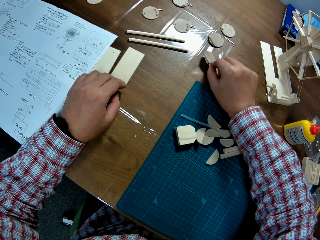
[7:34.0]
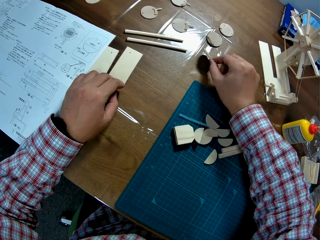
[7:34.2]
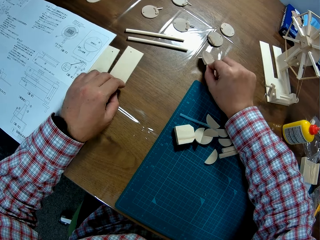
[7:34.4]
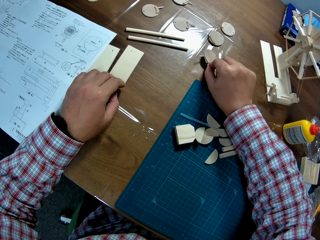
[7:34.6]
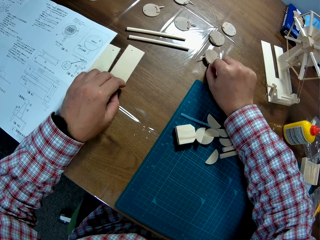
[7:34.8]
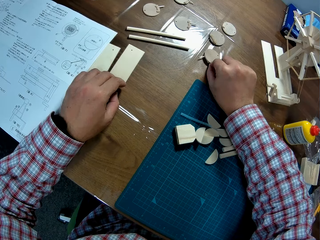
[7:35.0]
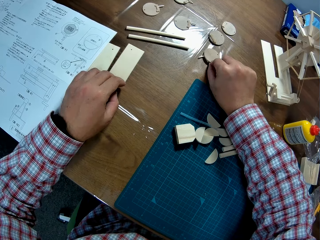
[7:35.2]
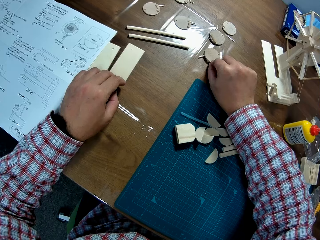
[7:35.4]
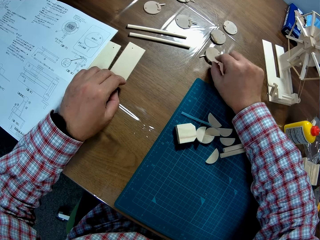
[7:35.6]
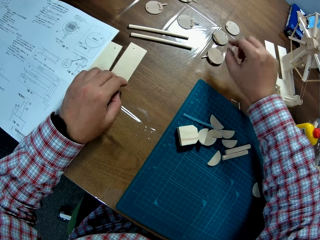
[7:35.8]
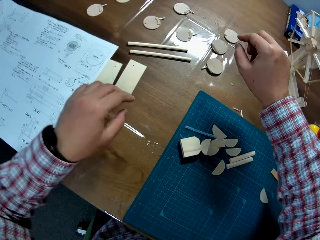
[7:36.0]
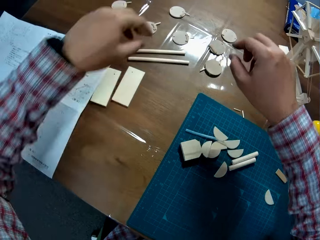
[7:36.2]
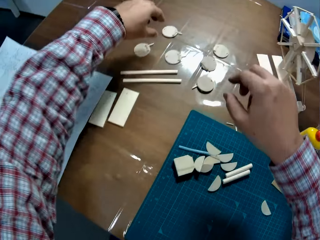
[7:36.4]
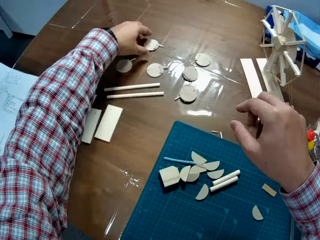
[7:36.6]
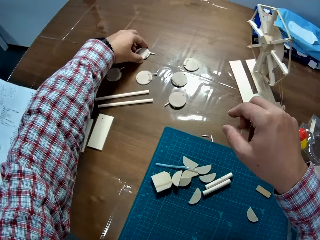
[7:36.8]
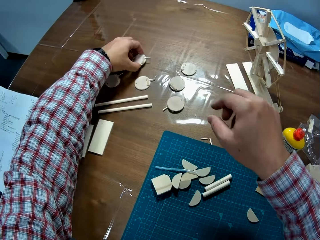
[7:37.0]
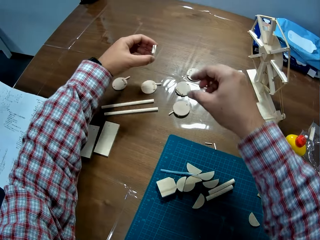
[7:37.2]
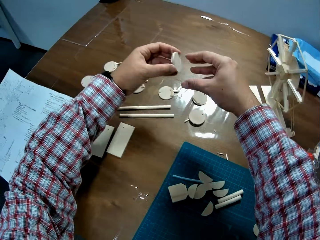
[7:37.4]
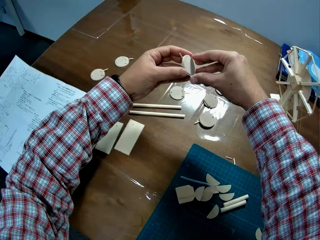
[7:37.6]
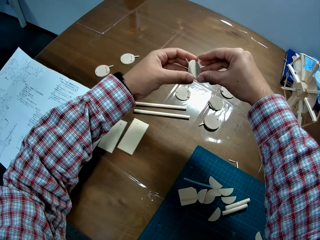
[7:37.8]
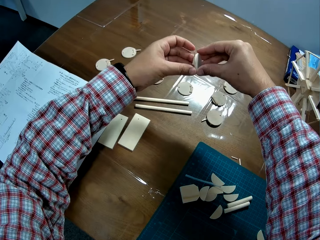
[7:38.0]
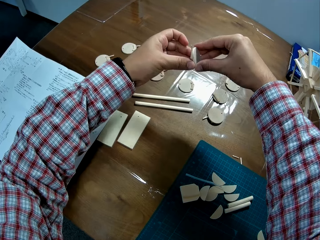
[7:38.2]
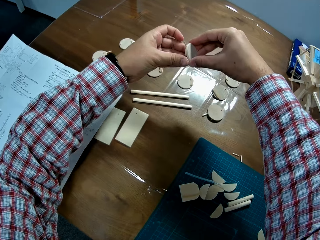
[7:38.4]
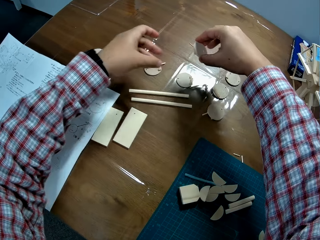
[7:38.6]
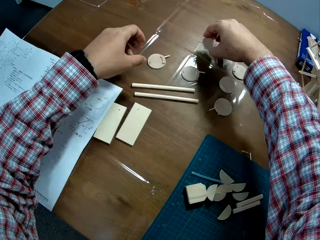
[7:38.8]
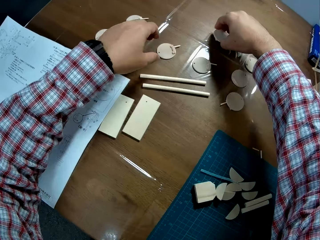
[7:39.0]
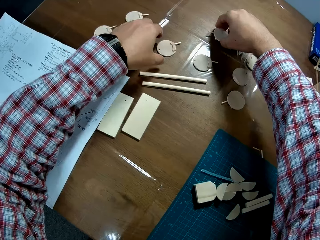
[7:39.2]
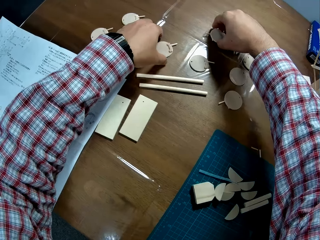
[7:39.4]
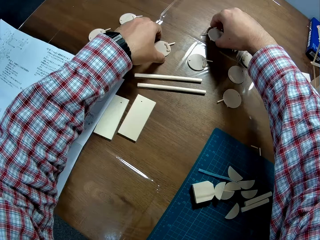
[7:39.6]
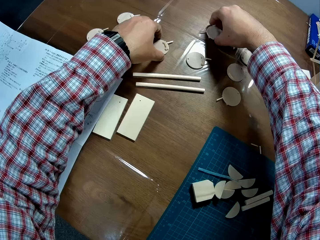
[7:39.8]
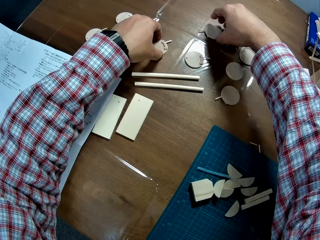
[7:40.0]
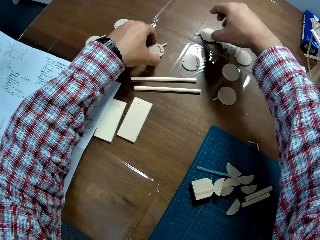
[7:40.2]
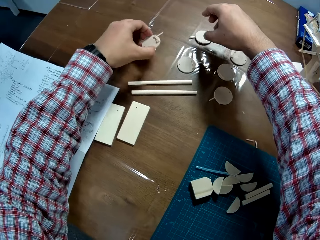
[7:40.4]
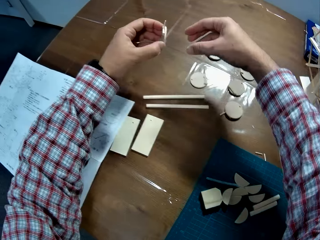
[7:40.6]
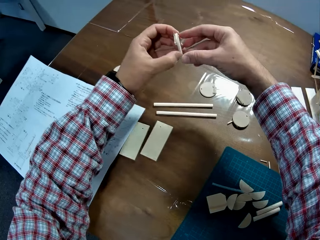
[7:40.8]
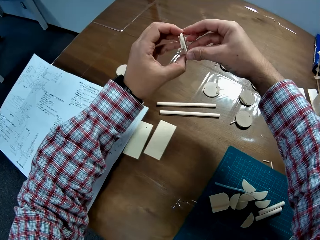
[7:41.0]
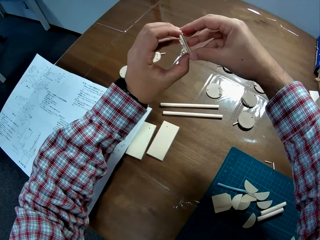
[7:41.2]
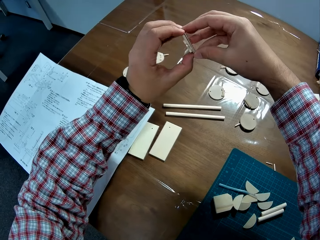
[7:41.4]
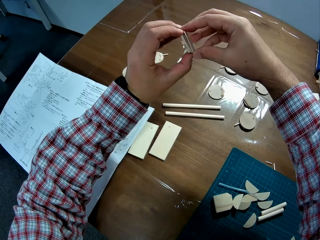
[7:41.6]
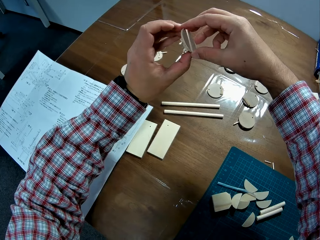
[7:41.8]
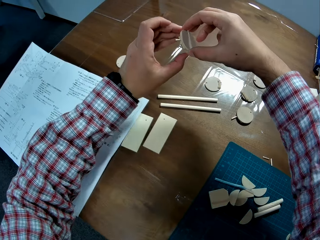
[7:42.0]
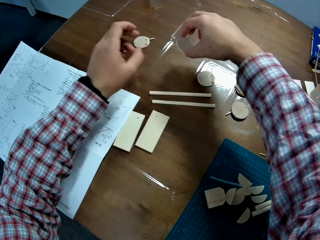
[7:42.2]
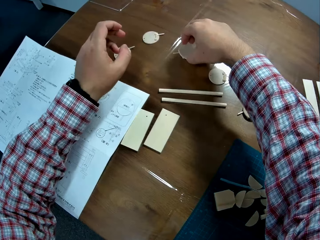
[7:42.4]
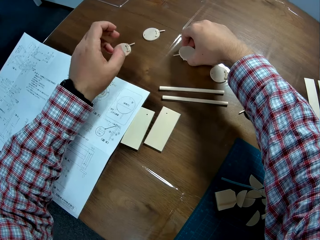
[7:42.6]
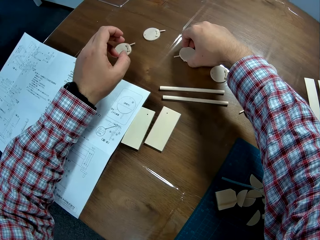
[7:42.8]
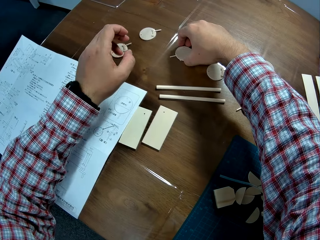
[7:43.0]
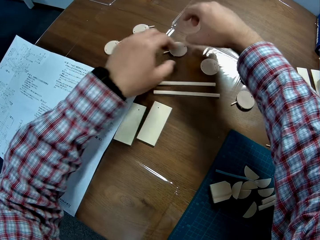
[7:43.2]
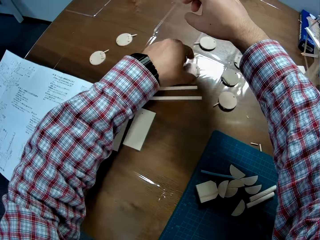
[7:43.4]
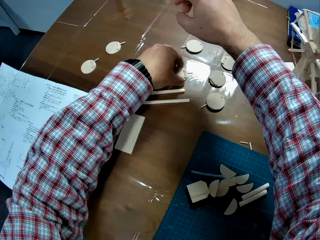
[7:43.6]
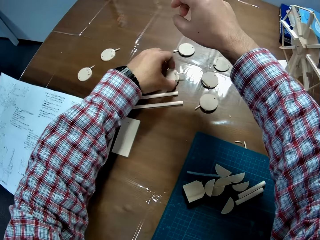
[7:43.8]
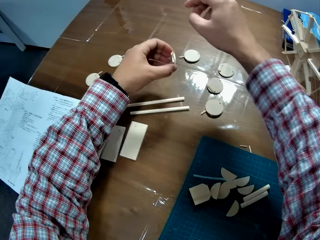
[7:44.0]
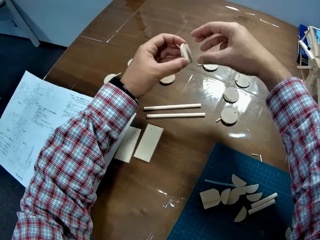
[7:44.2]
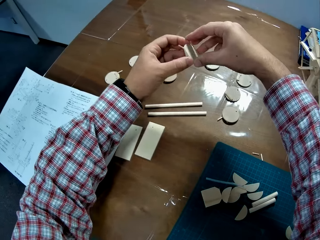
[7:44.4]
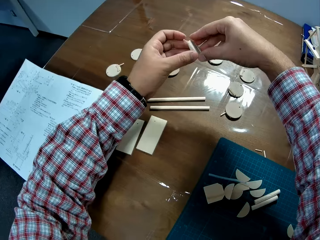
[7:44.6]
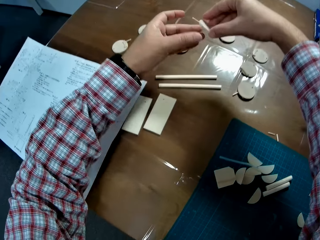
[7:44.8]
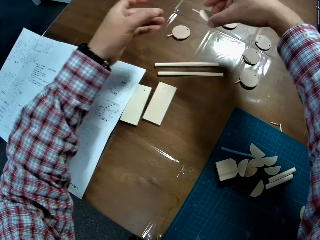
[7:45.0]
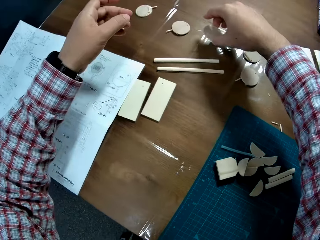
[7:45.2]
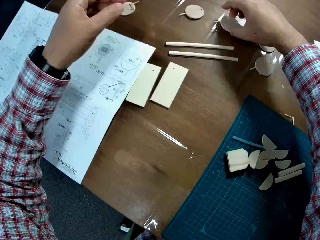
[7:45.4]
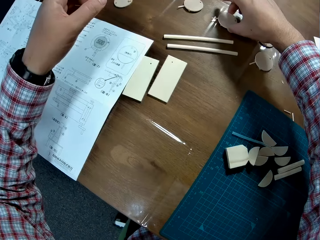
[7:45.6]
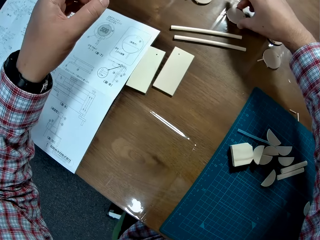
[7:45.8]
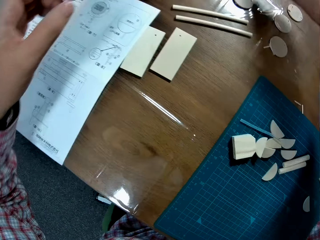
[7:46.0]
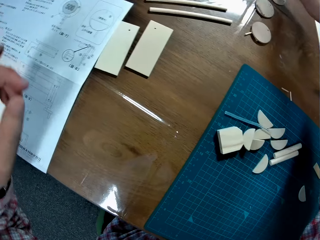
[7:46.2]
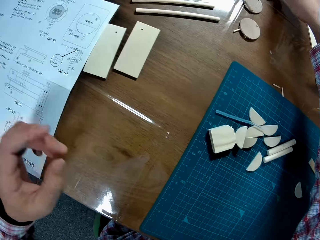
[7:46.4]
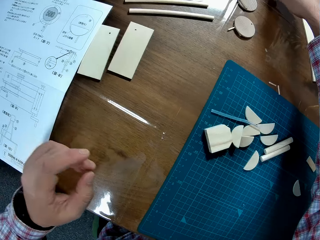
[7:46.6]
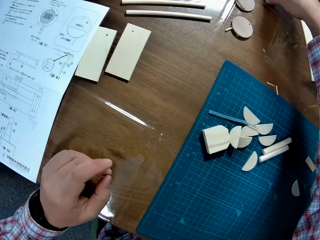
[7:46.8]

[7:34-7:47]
The camera wearer places the piggybank on the table. They turn over the plastic on the table. They pick up the piggybank. They turn over the plastic on the table. They place it on the table. They pick up the piggybank. They place it on the table. They turn over the plastic on the table.

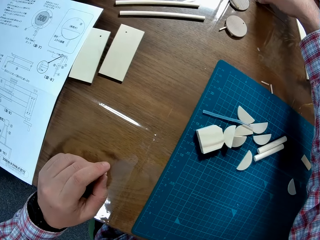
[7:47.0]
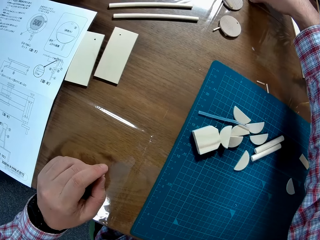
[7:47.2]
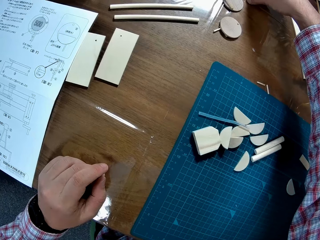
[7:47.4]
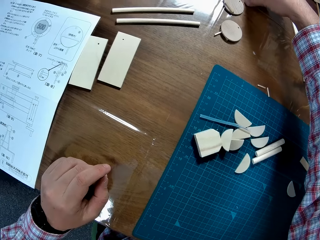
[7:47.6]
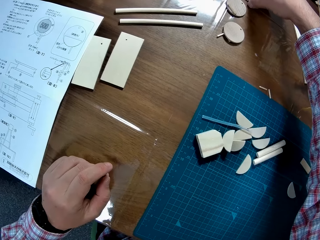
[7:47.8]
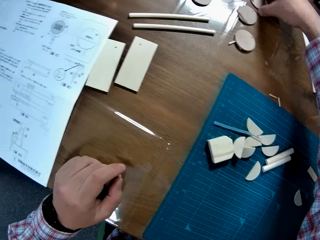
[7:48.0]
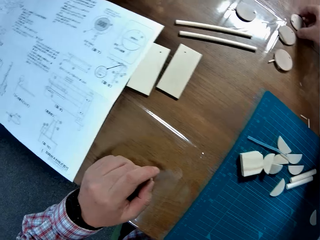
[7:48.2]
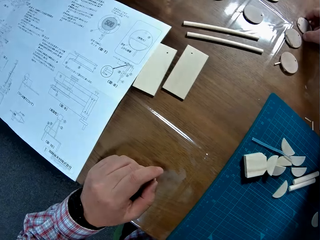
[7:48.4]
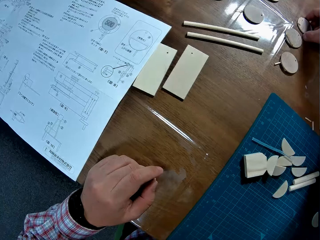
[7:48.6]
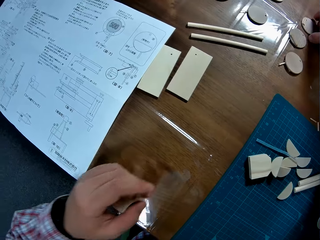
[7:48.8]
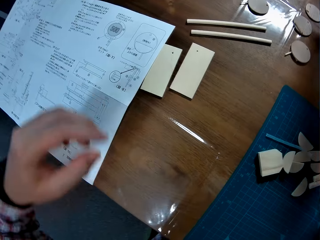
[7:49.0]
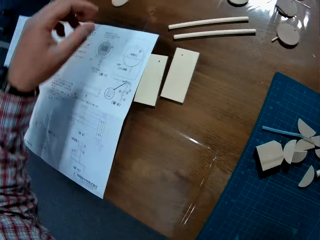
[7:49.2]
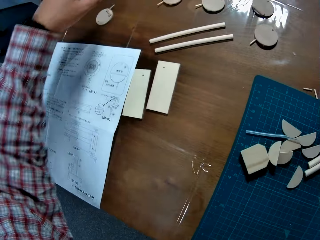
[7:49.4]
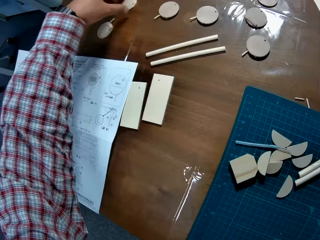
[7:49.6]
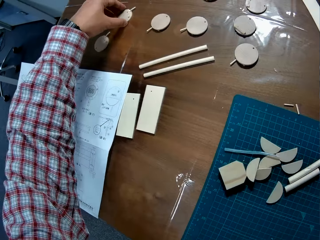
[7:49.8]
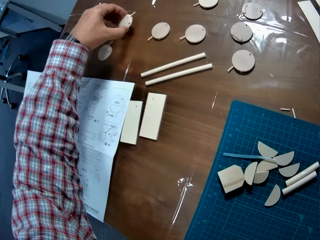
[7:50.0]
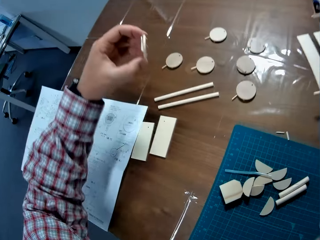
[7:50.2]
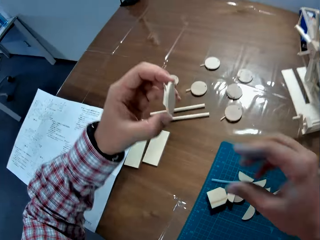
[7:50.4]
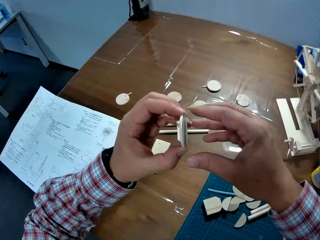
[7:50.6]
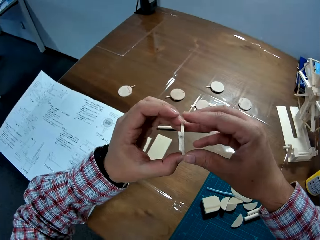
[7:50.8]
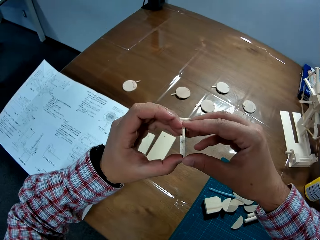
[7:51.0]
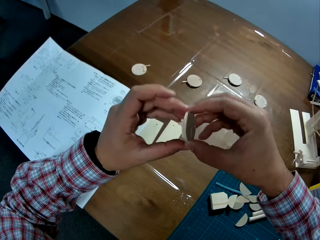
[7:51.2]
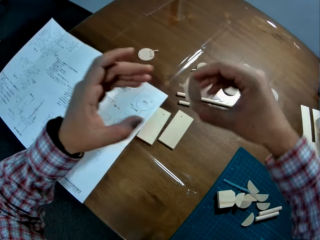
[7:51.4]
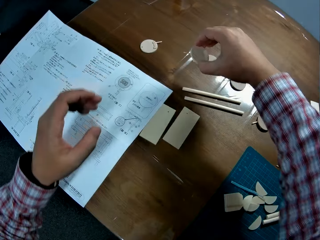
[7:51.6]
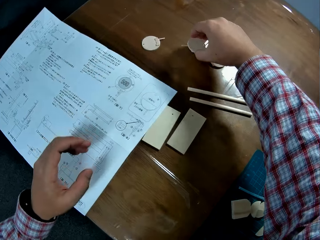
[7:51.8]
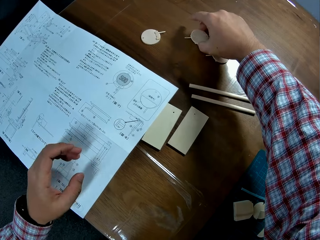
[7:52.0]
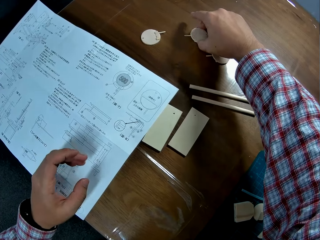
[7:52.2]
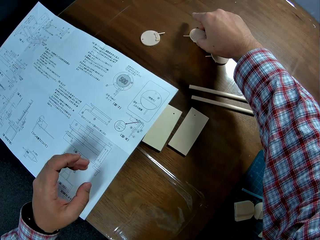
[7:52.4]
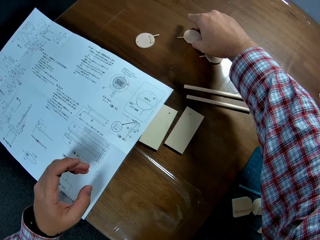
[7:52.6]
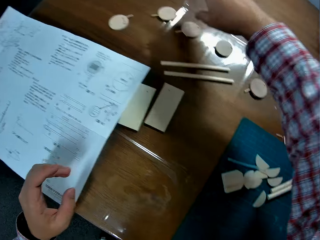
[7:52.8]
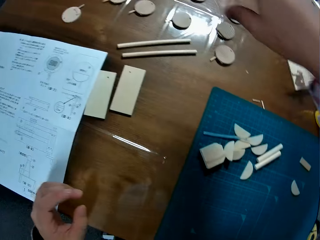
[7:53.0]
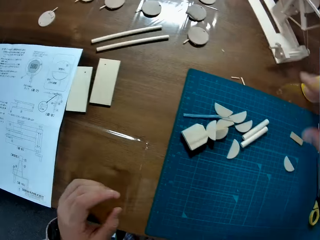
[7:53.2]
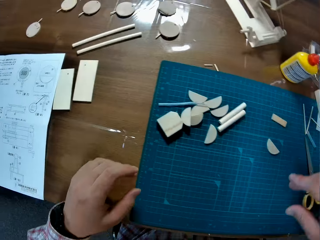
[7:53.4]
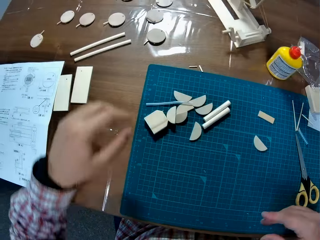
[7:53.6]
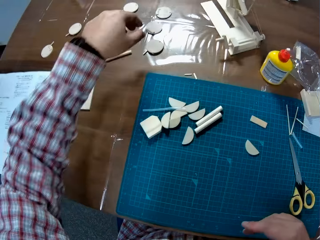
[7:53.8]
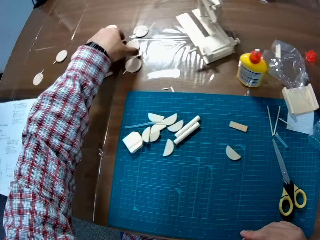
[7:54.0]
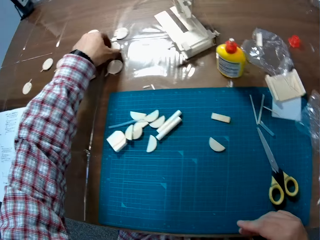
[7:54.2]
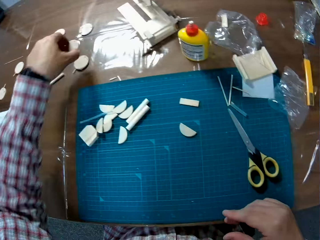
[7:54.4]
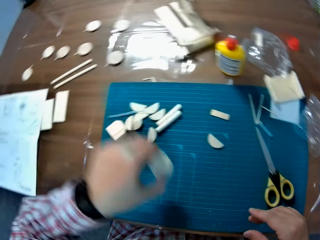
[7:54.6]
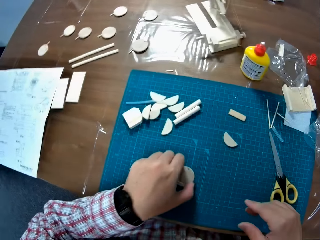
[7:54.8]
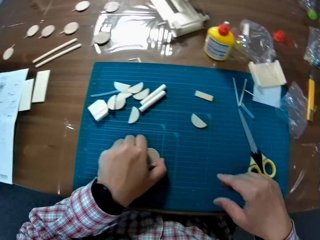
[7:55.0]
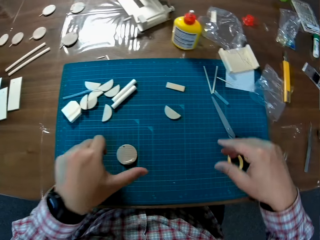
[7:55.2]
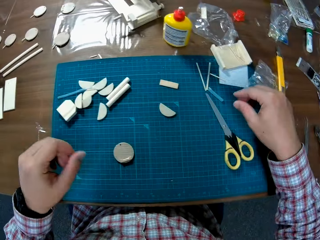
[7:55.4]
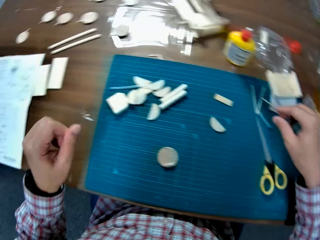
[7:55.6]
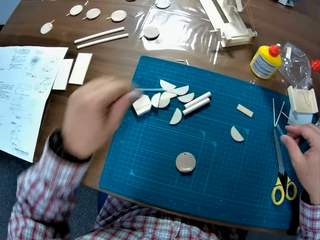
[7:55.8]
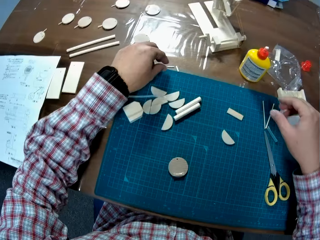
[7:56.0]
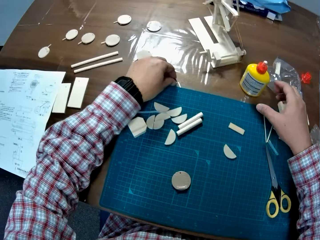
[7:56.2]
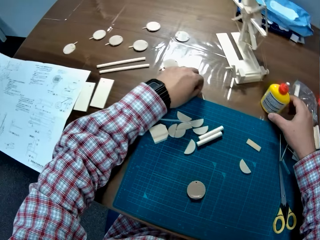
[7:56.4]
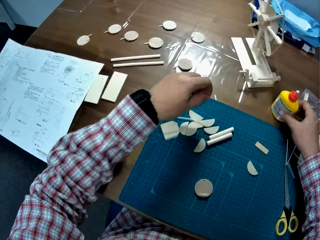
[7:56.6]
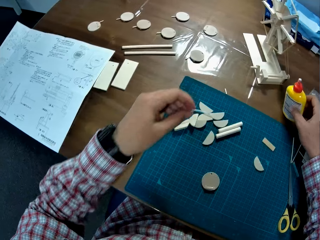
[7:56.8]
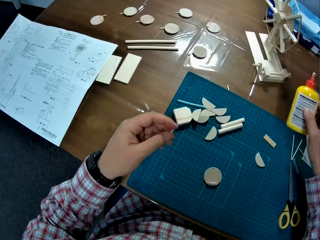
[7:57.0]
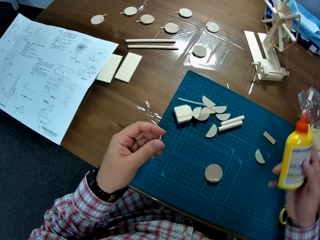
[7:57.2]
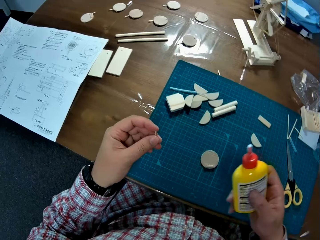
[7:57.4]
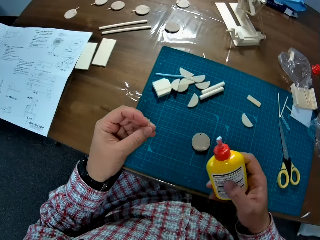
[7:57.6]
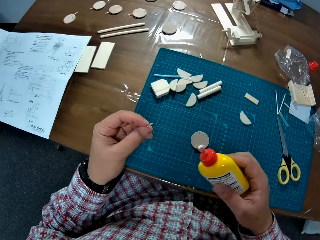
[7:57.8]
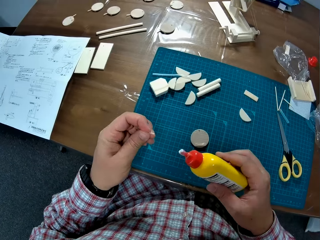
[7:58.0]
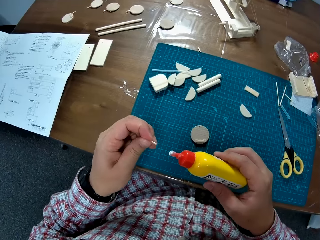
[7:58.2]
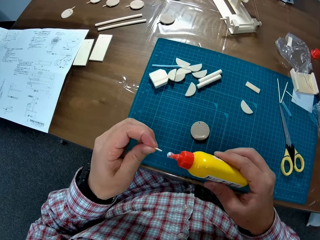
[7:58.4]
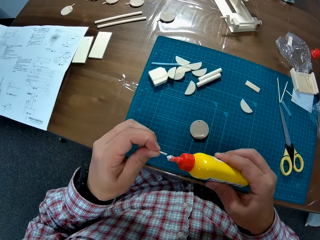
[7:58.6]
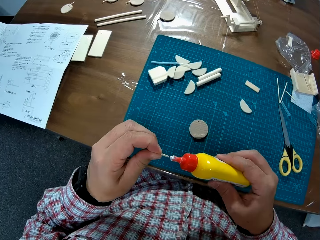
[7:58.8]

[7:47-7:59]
The camera wearer turns over the plastic on the table. They pick up the piggybank. They pick it up again. They place it on the table. They pick up a circular plastic on the table and drop the circular plastic on the table. They place it on the table mat. They pick up a plastic tube or rod on the table. They pick up the glue on the table. They apply glue to the plastic tube.
